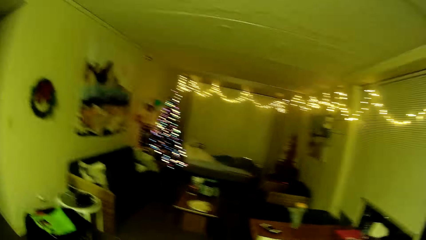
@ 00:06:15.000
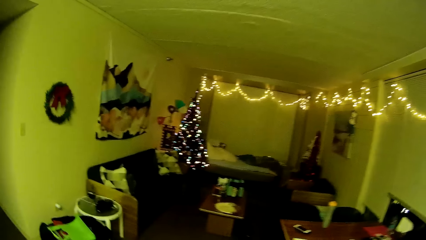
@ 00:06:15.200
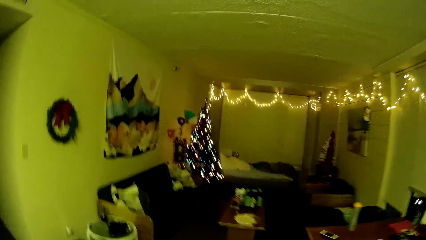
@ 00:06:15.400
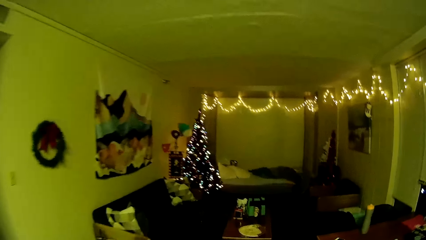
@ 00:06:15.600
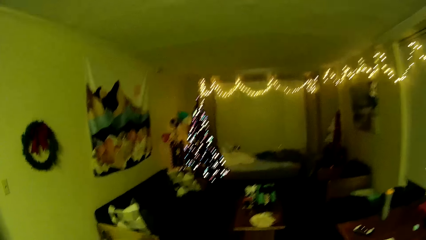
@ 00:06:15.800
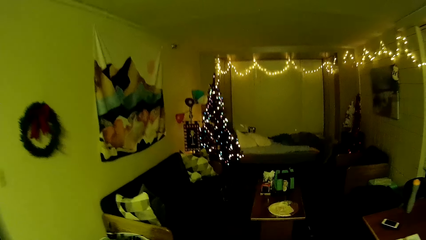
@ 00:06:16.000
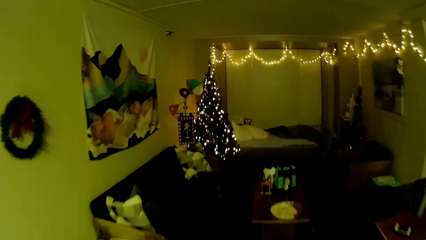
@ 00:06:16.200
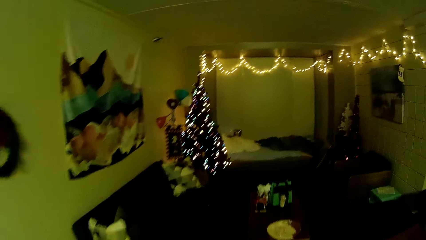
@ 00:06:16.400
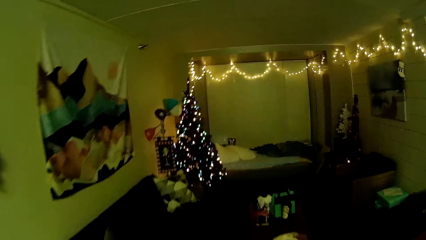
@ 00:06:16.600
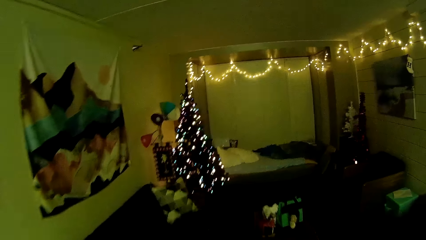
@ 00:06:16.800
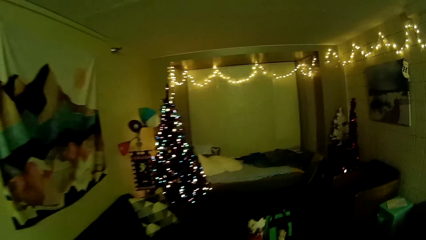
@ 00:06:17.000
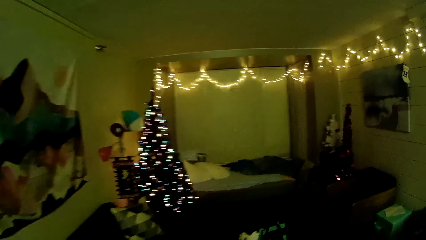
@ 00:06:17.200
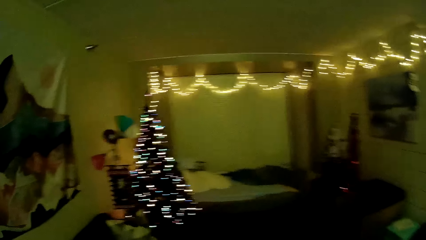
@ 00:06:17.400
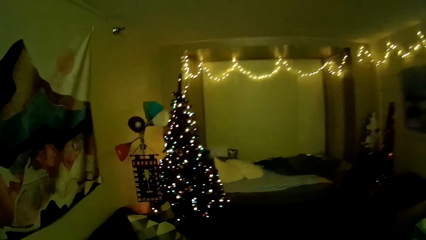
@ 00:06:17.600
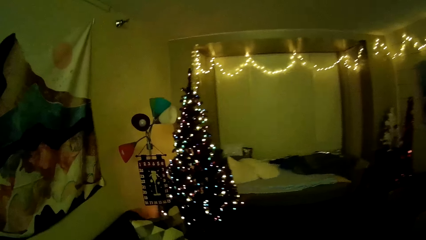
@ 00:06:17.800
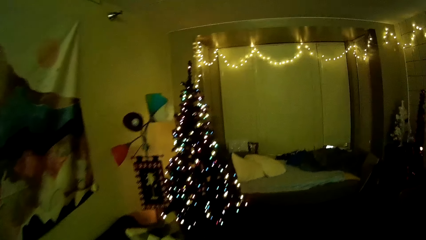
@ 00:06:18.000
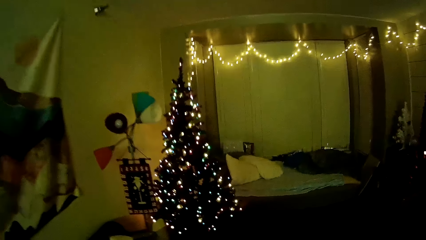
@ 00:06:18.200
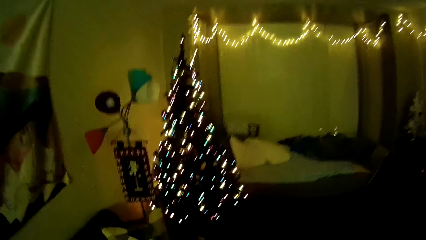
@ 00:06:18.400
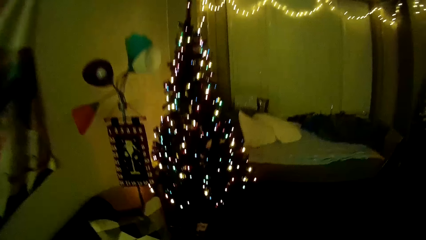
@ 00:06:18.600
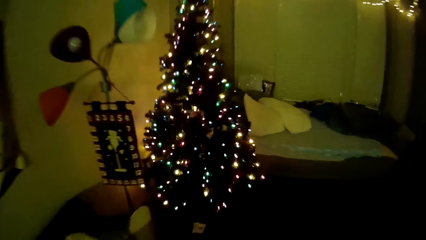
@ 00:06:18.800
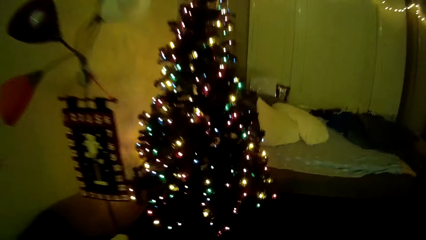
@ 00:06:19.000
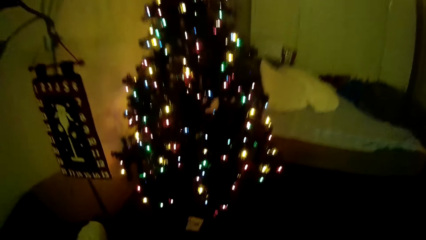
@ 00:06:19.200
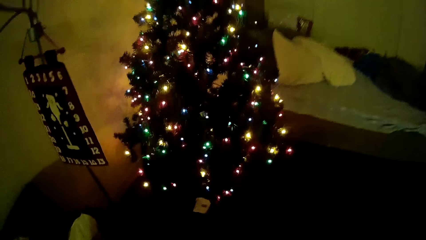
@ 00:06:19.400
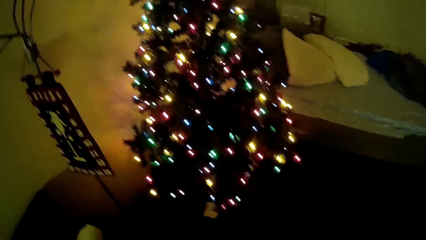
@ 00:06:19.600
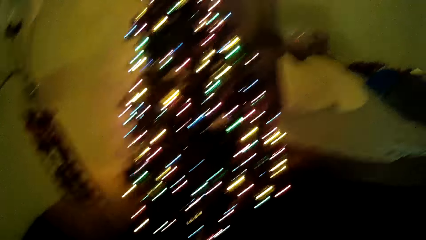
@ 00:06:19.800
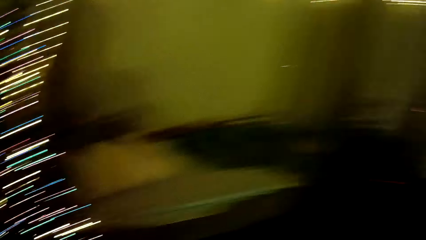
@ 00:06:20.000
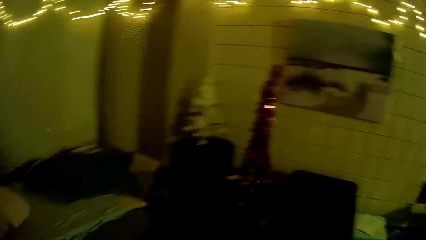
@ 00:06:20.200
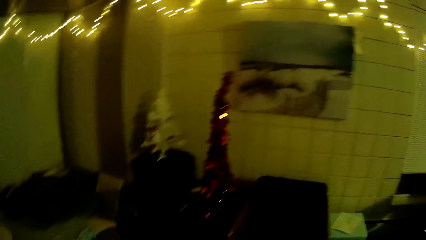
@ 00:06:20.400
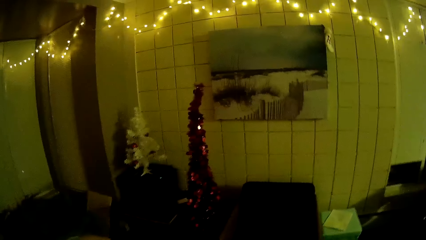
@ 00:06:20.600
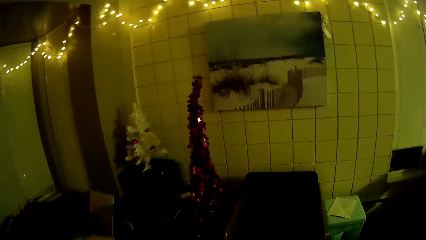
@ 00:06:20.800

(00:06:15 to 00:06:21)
A person moves around the house. The camera wearer walks towards the table.

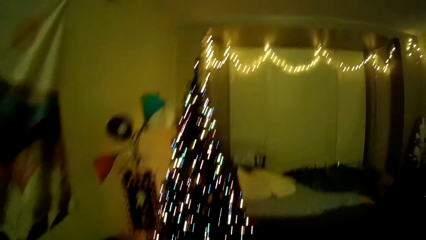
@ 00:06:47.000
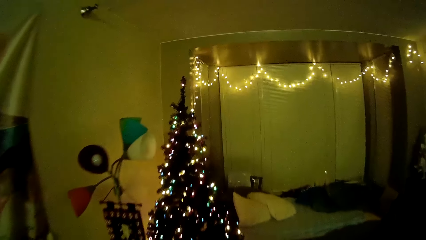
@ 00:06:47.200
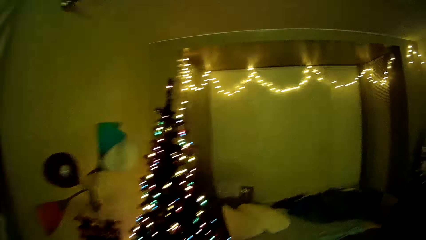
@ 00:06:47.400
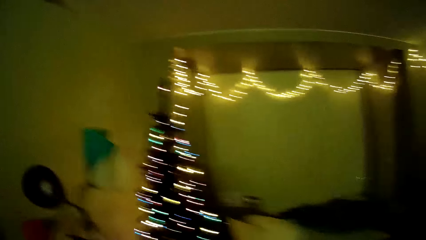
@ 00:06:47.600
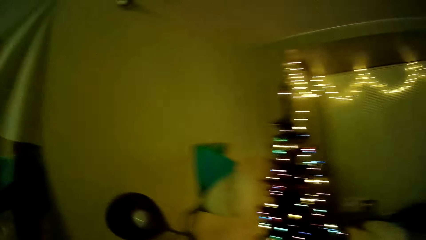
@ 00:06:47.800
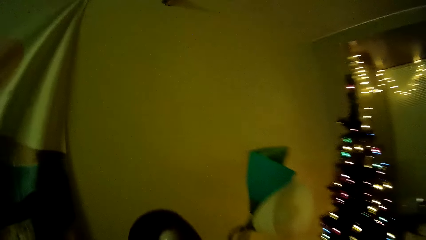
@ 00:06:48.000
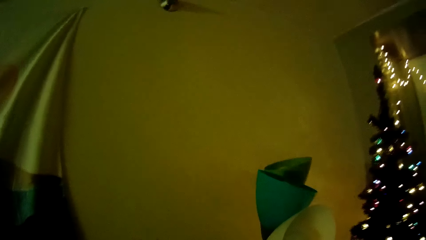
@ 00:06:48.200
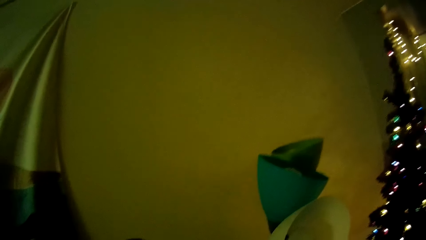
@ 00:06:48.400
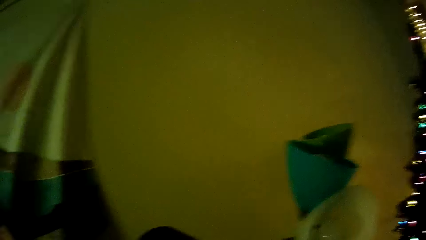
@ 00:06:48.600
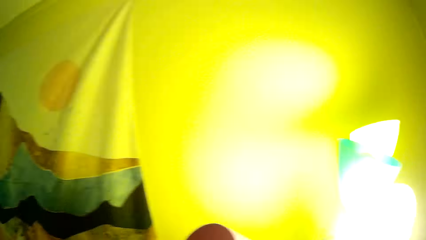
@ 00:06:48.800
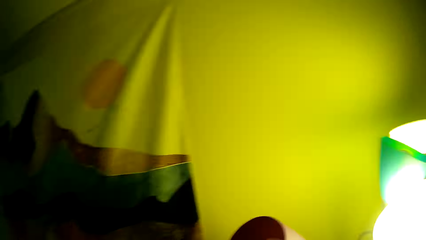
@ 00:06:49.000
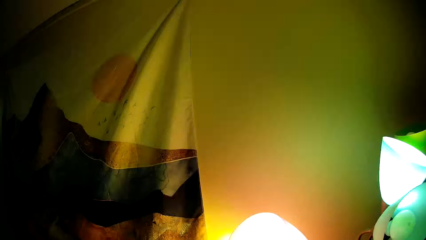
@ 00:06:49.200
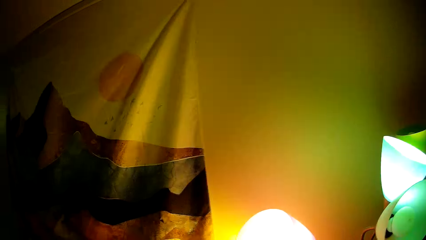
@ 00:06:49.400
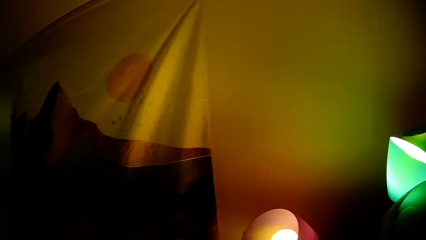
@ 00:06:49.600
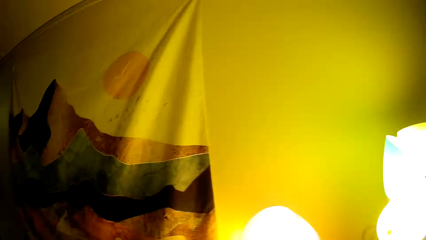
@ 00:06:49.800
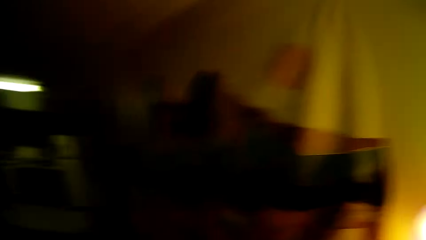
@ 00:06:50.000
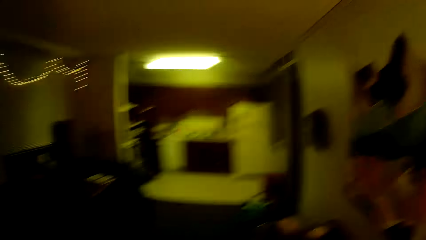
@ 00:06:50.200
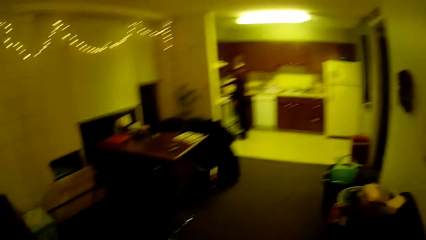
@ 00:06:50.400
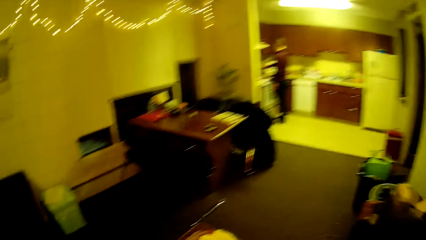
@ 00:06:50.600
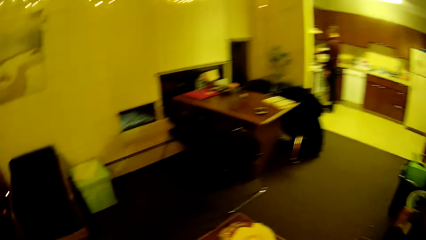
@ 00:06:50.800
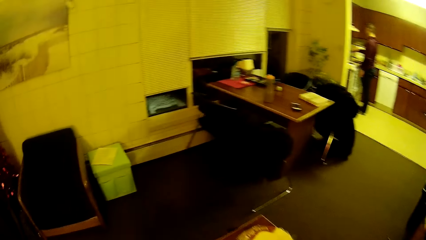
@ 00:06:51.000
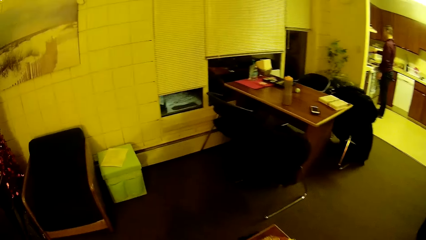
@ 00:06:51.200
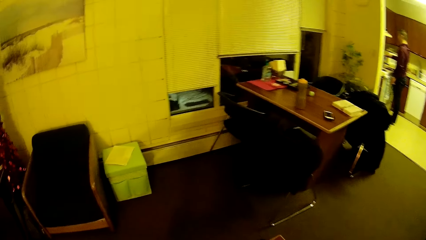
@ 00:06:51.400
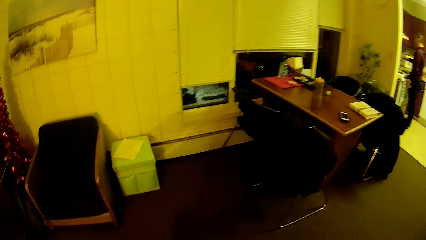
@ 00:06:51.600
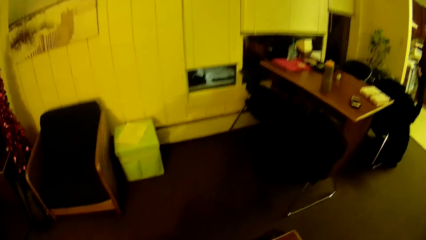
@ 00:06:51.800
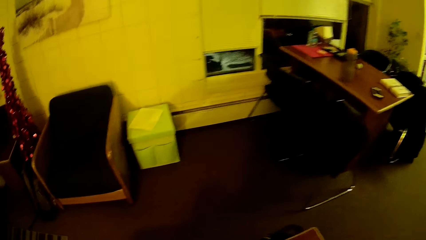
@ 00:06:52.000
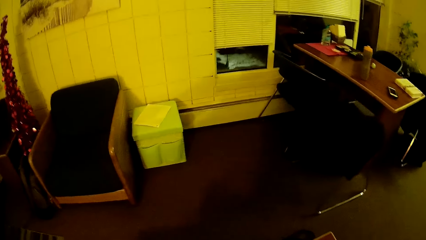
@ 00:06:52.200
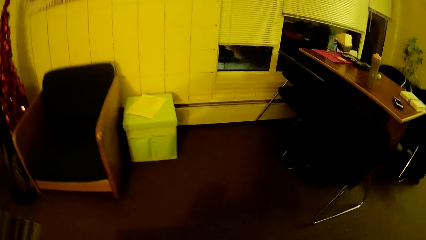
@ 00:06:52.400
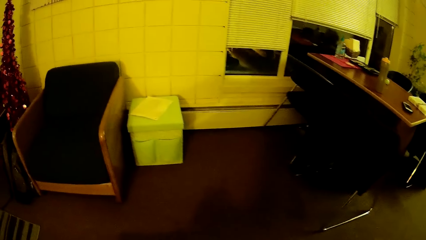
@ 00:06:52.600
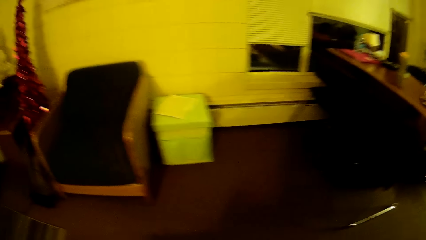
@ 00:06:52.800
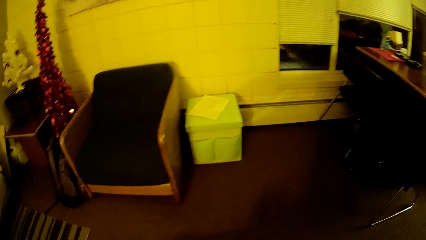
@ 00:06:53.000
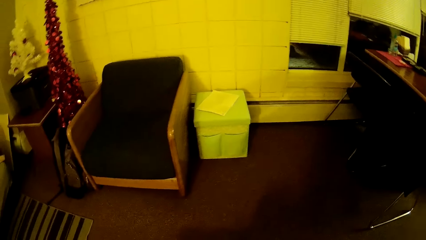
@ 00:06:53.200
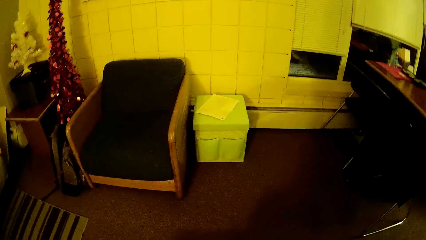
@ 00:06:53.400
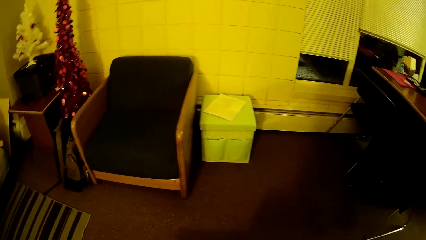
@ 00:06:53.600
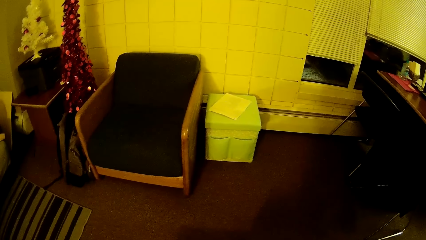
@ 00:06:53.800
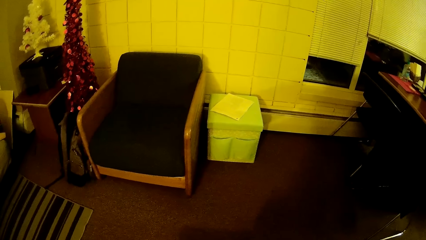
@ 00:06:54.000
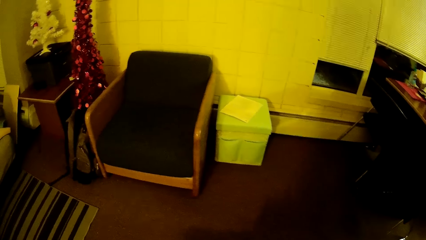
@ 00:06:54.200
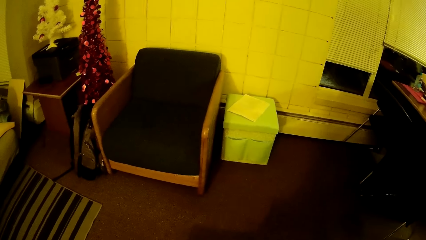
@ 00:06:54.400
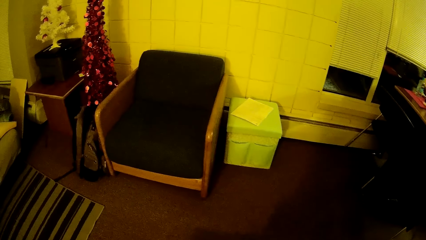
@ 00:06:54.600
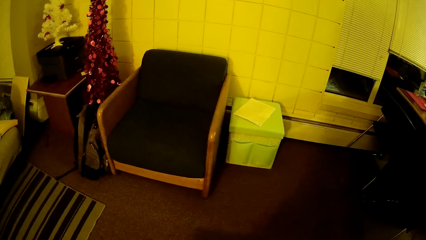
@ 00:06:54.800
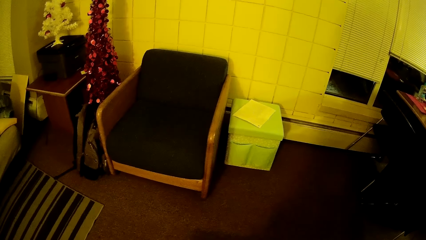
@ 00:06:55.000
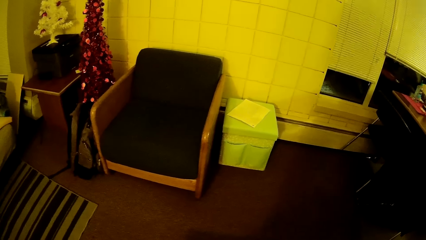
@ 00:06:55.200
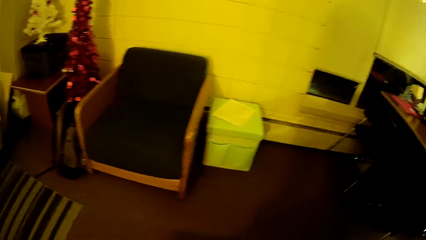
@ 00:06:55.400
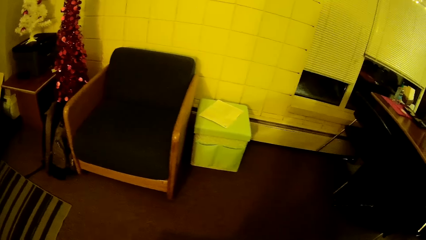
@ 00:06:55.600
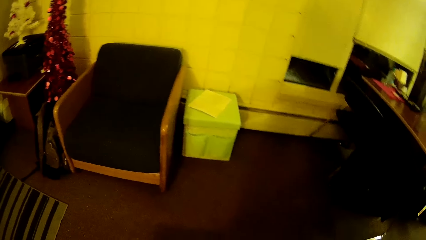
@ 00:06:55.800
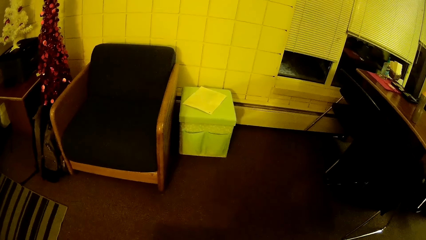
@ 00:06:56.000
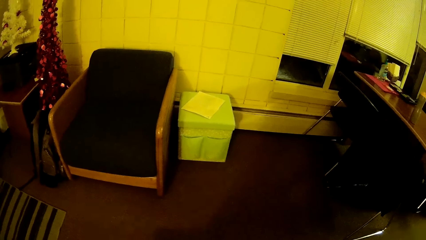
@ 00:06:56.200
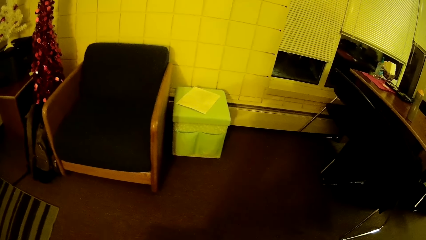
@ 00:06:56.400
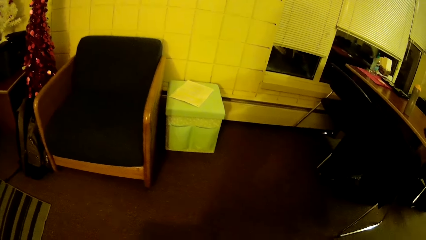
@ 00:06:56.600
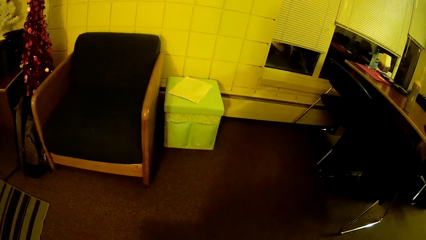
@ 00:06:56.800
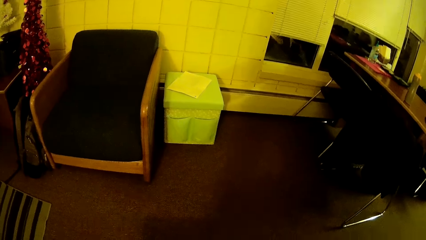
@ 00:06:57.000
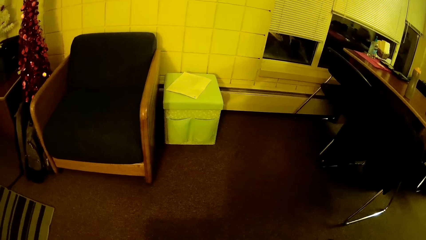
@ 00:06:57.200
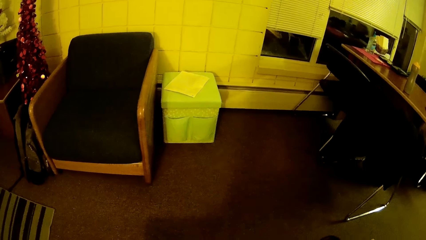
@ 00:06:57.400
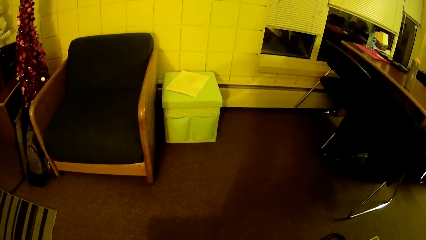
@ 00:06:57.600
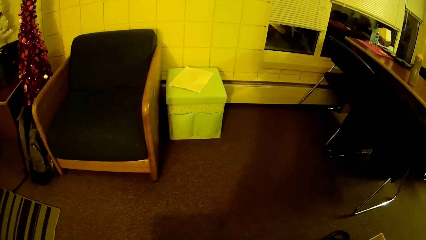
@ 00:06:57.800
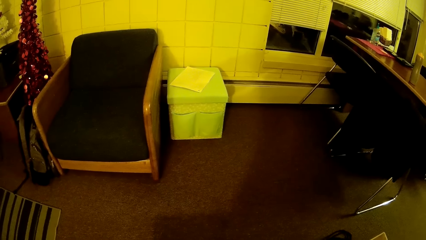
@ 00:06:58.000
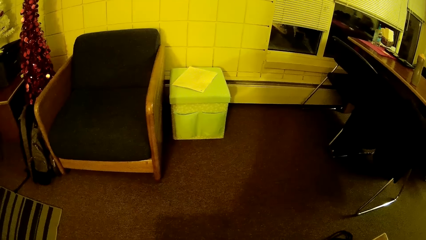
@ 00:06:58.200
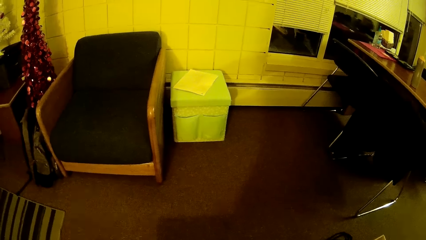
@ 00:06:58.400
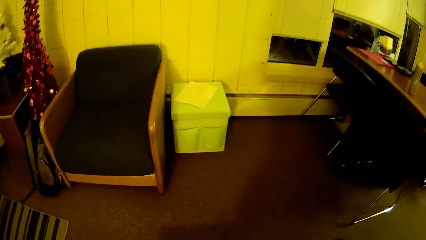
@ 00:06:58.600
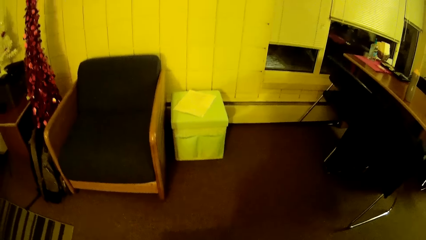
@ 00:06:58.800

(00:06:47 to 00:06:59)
The camera wearer turns on the lights in the room.
